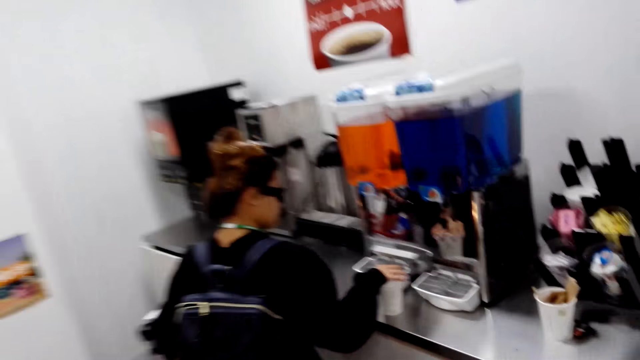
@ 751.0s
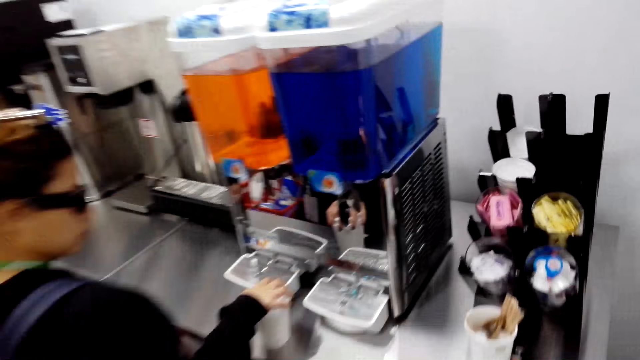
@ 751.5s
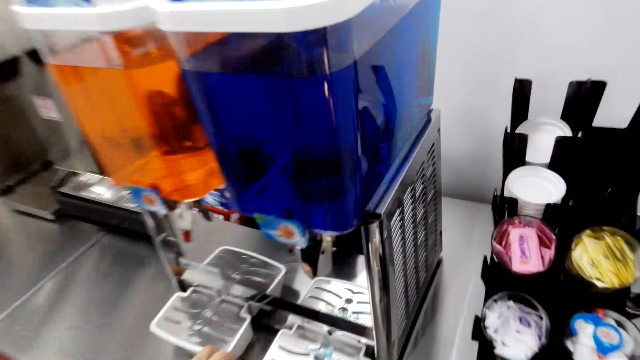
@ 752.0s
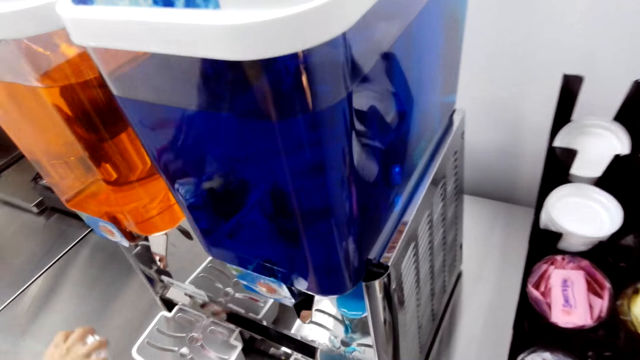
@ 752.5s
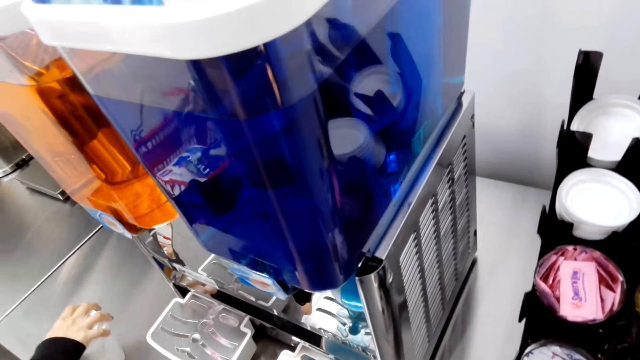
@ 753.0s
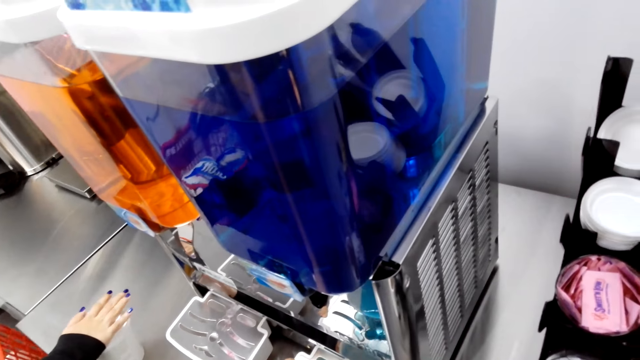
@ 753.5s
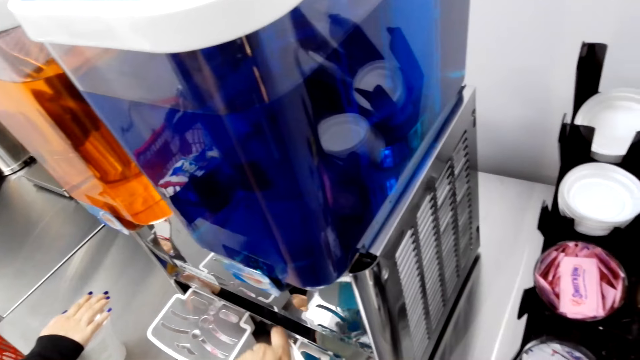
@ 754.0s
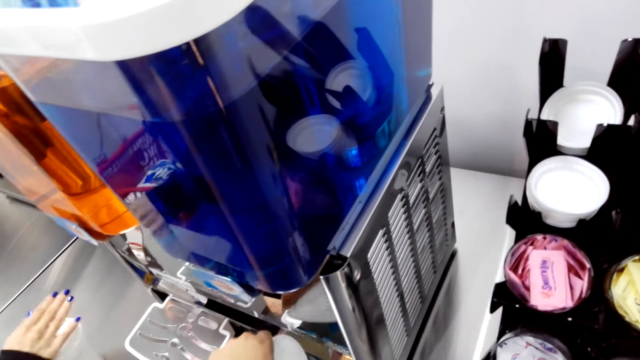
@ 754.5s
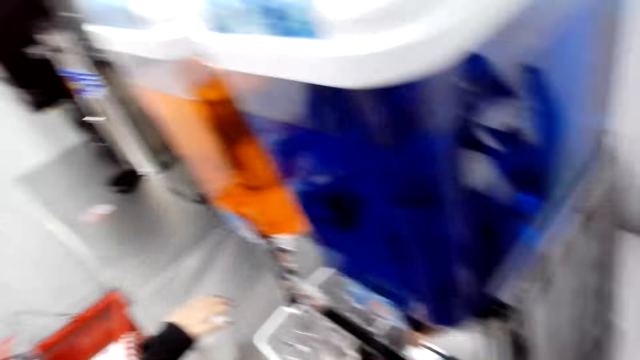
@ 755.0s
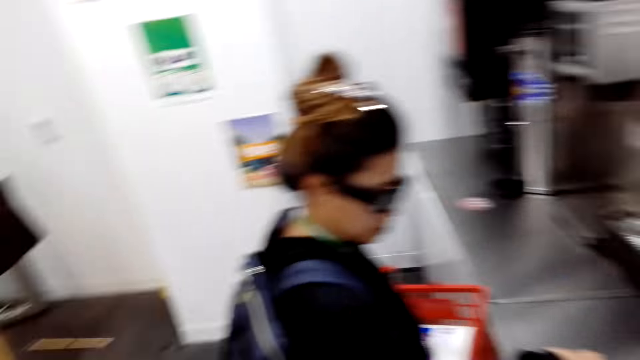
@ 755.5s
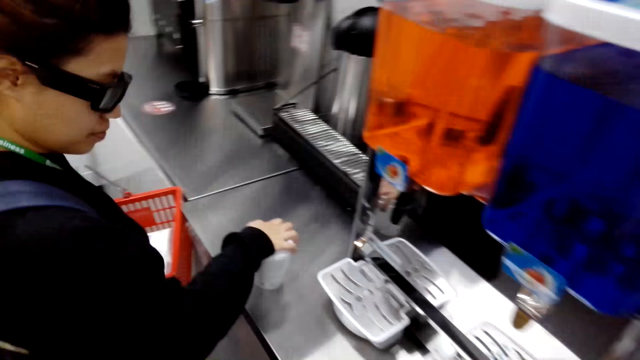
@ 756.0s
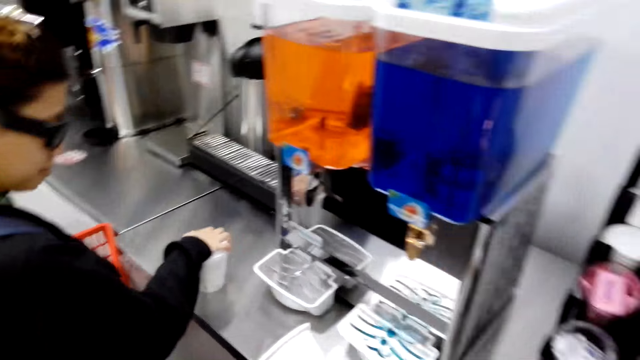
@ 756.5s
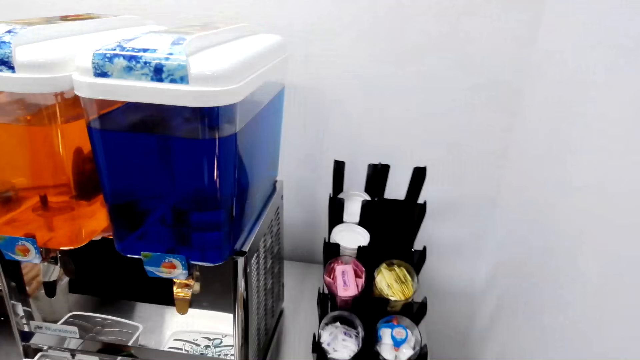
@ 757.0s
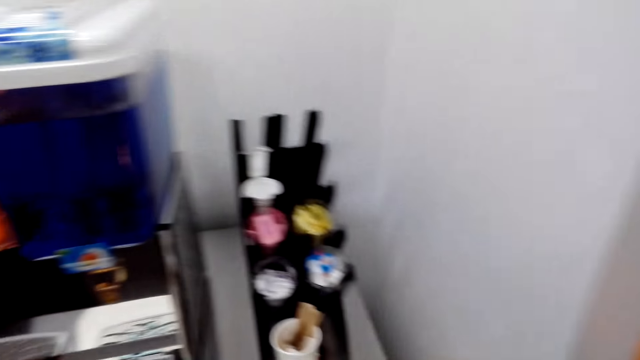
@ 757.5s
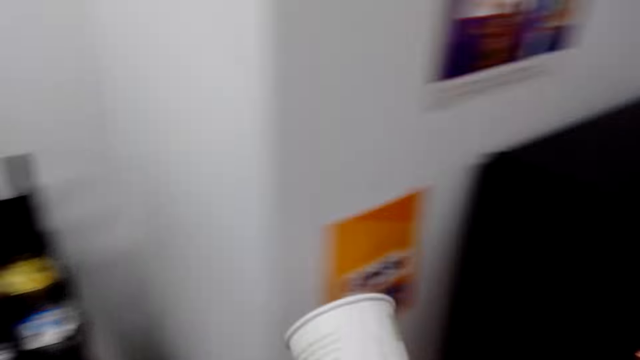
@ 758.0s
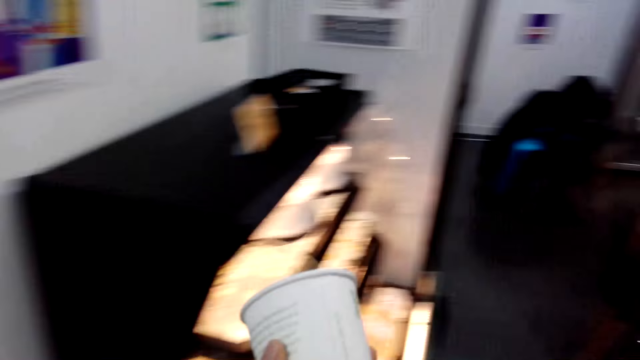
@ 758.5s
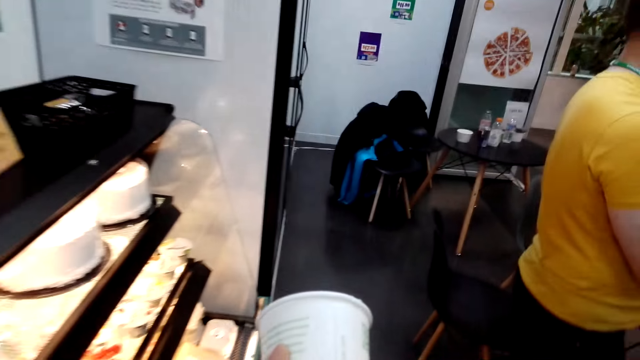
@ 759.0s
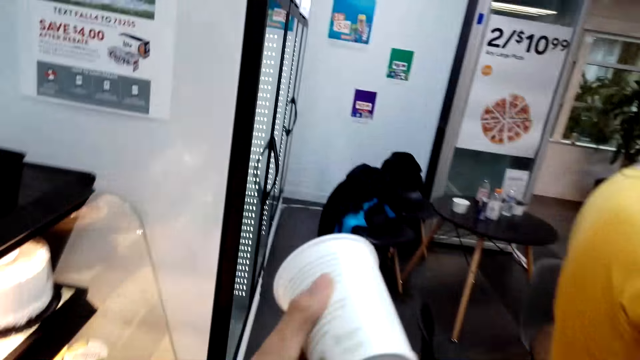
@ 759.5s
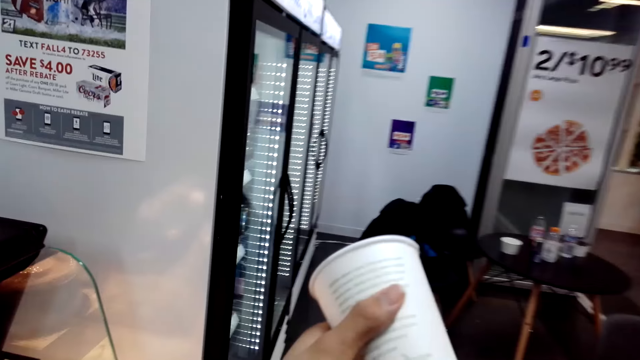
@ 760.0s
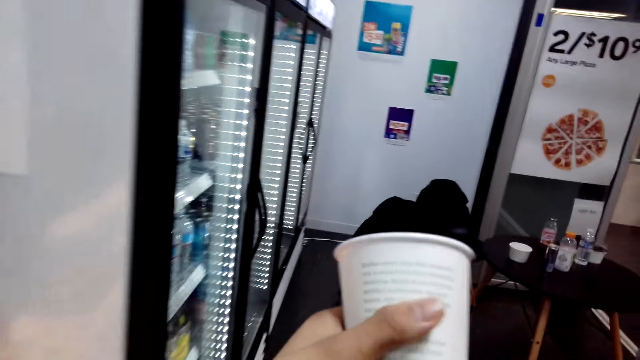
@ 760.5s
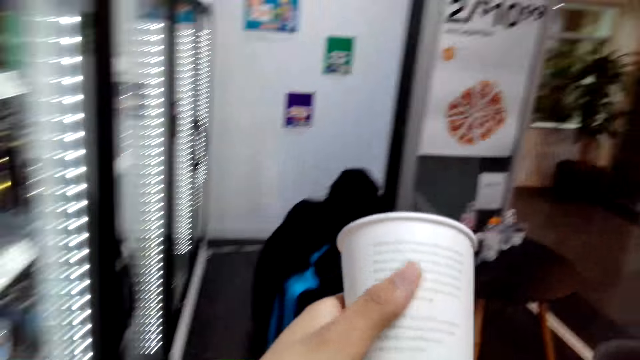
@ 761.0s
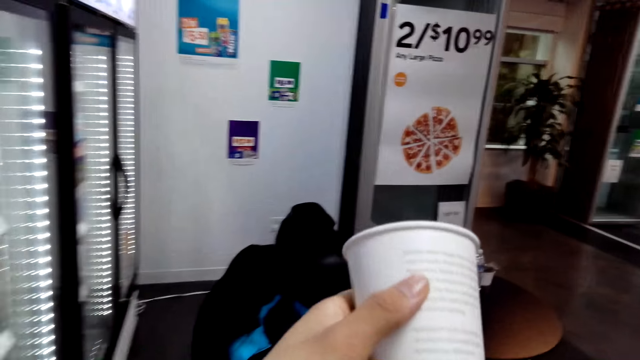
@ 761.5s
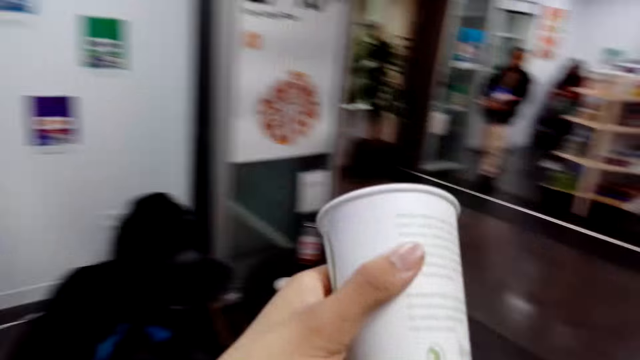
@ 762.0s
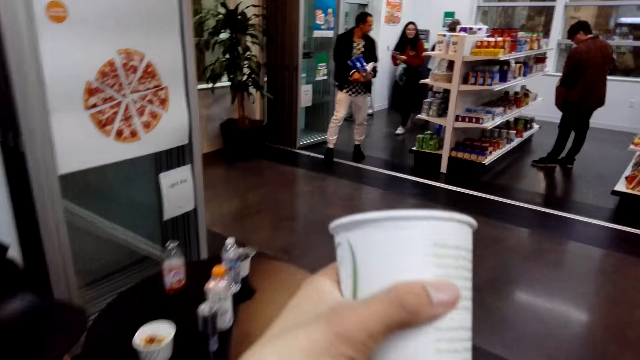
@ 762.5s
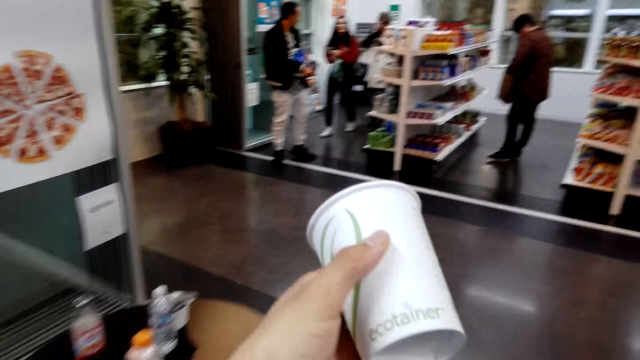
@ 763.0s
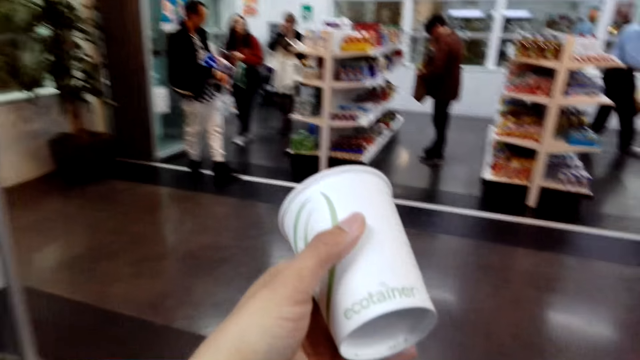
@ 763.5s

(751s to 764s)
The camera wearer walks around.

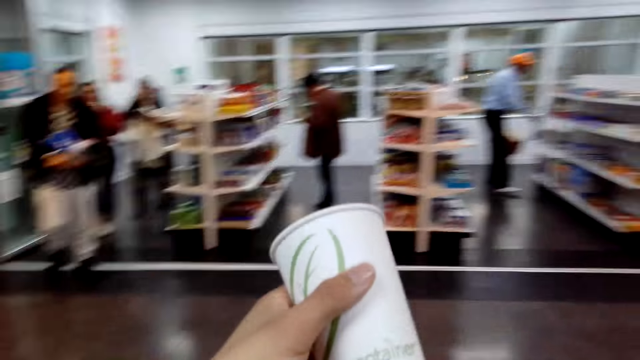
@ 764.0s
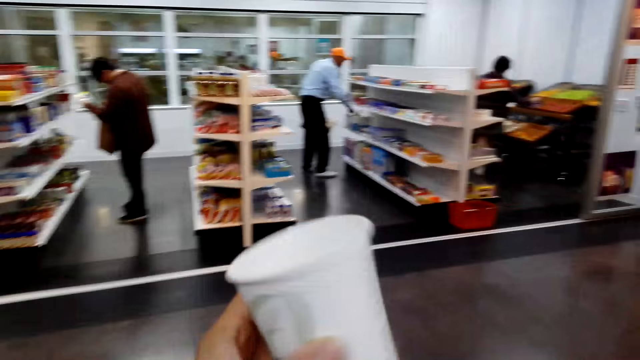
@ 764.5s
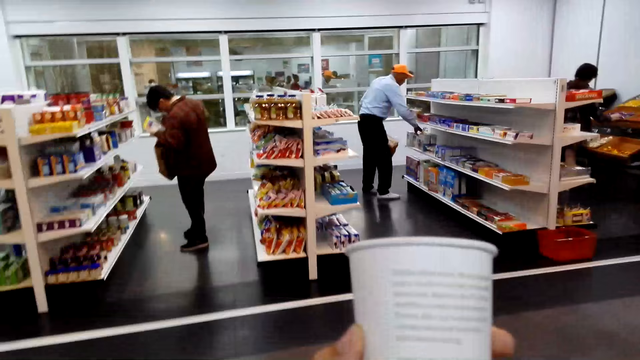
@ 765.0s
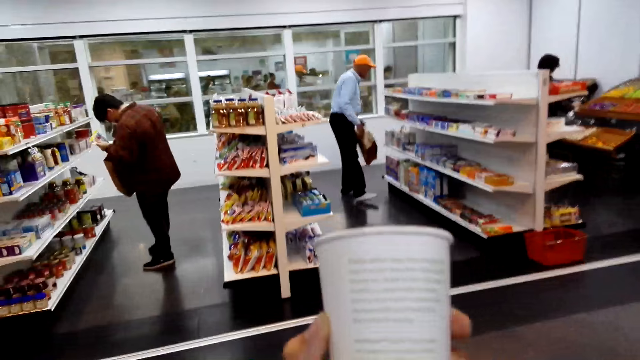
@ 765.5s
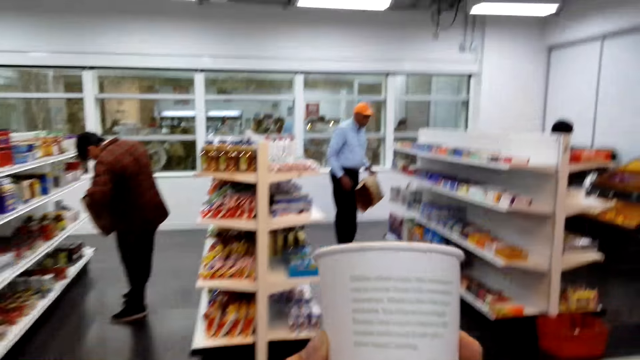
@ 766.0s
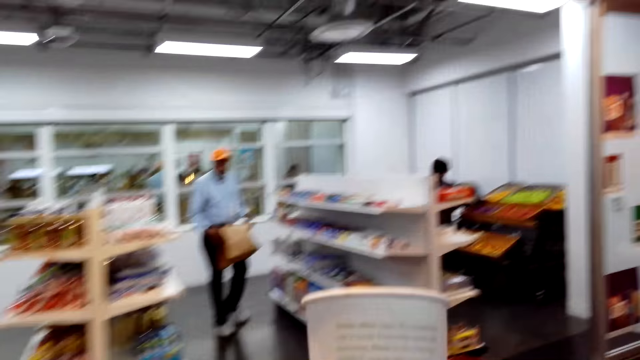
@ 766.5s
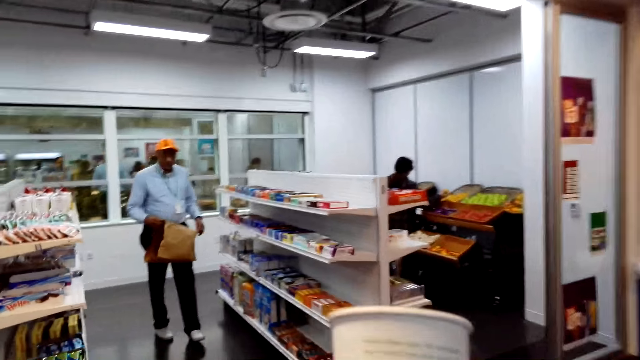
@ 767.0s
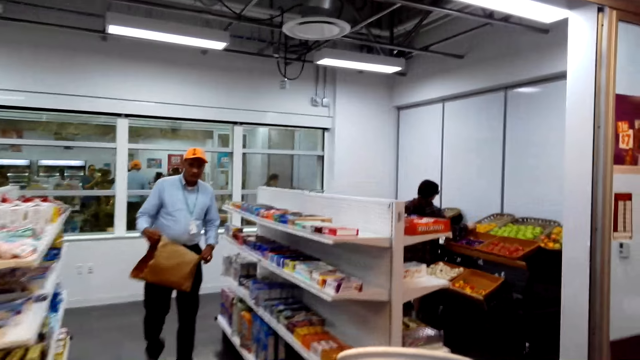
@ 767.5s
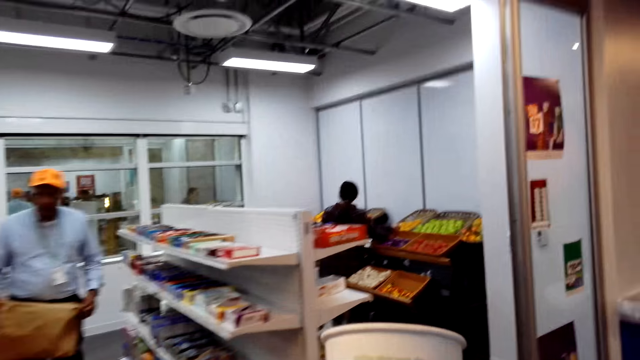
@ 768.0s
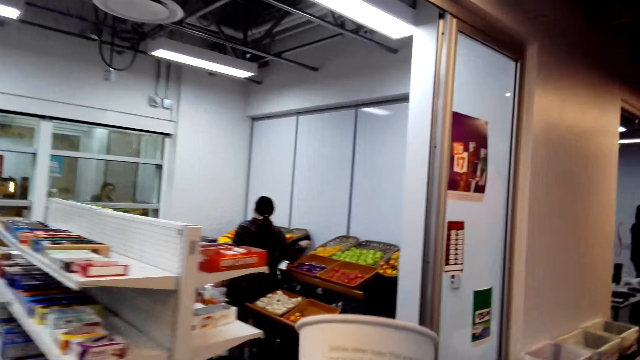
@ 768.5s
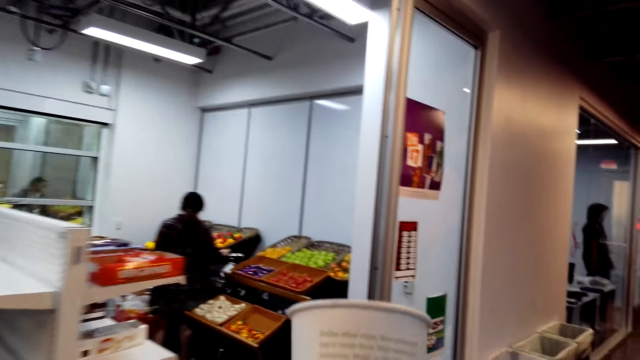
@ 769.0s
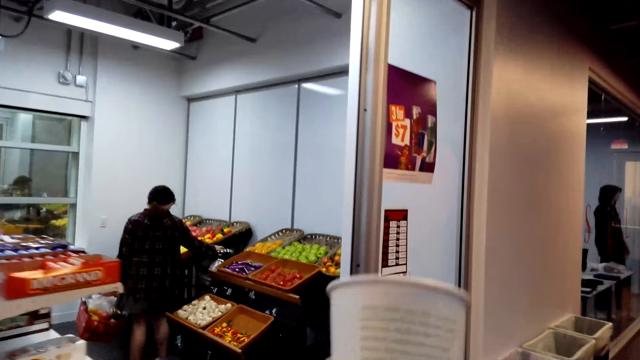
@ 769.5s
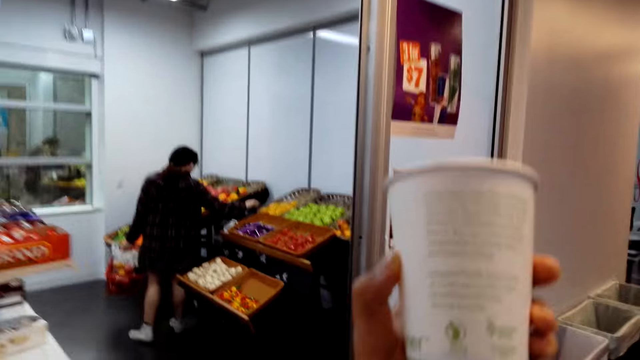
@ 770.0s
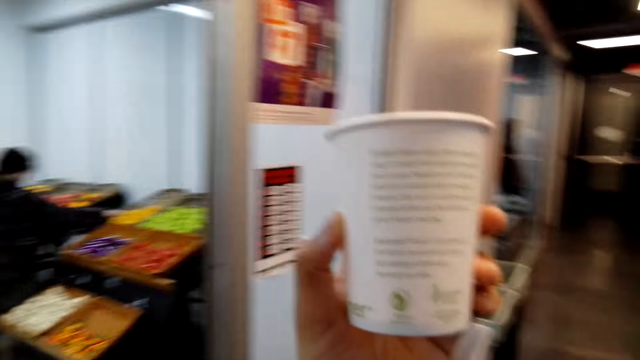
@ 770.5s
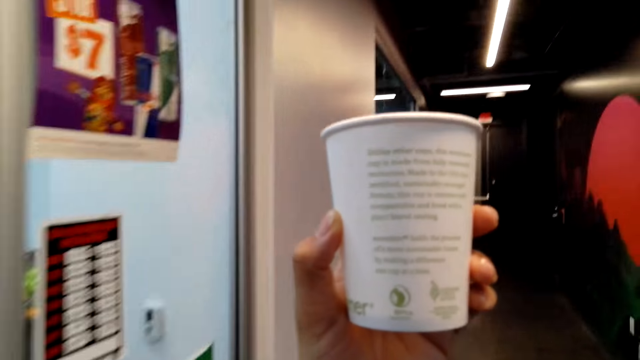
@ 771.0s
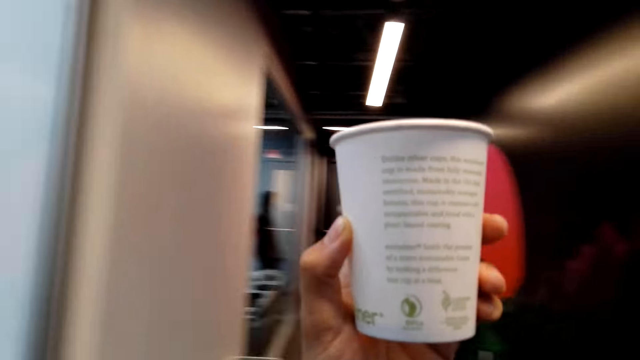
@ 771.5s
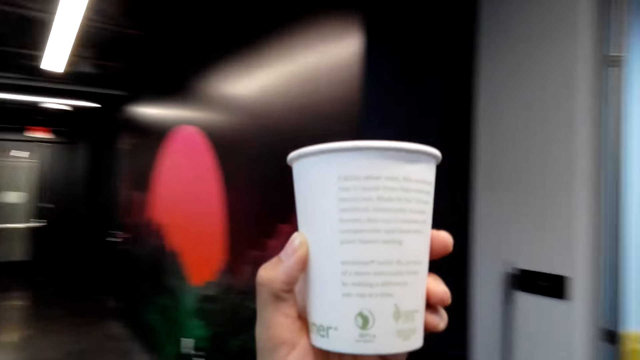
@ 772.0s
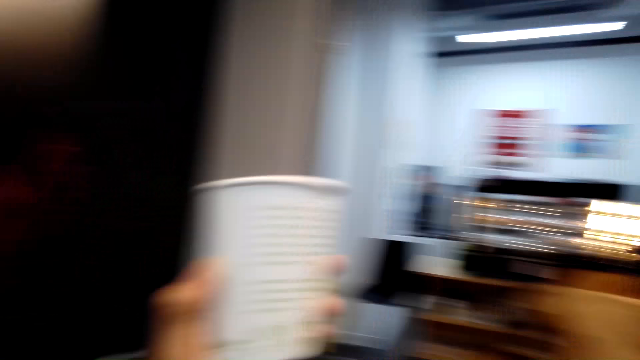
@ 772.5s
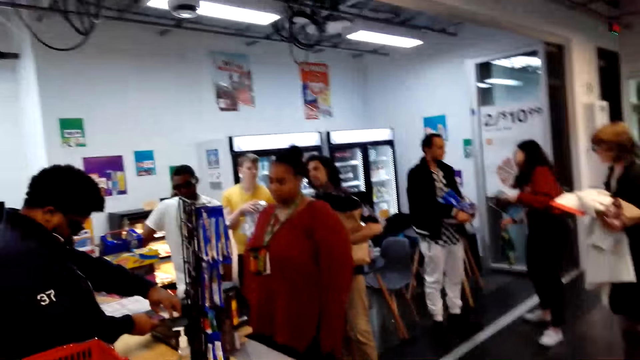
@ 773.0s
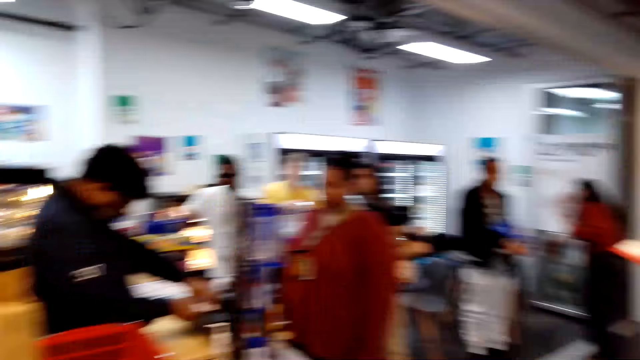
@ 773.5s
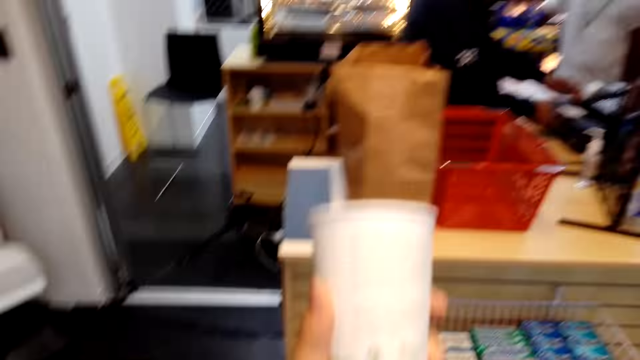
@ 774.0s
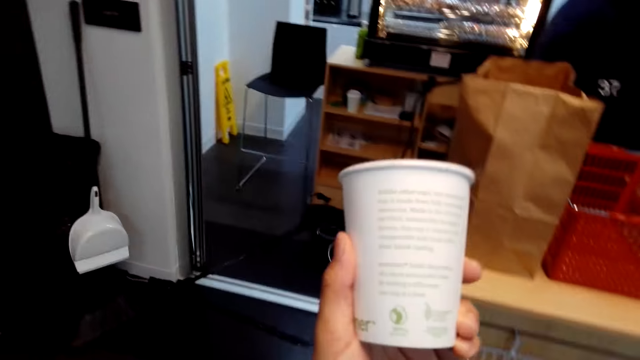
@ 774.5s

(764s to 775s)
The camera wearer raises a hand up.
